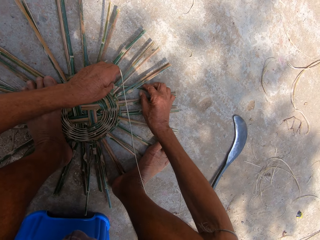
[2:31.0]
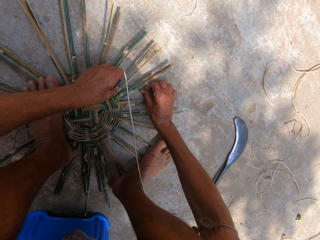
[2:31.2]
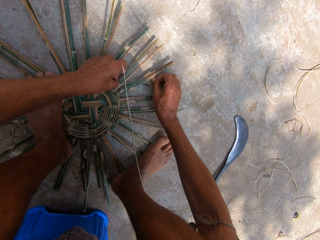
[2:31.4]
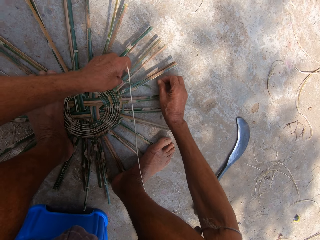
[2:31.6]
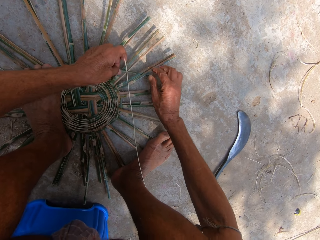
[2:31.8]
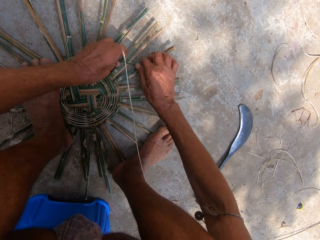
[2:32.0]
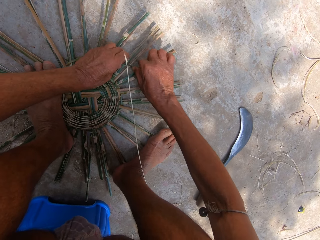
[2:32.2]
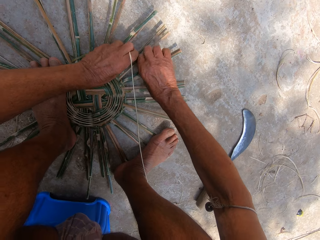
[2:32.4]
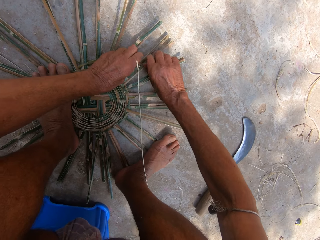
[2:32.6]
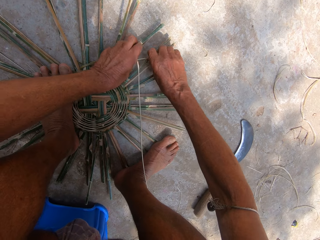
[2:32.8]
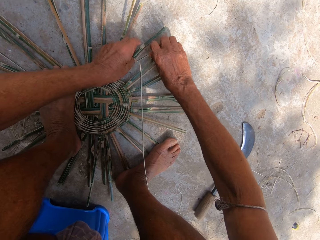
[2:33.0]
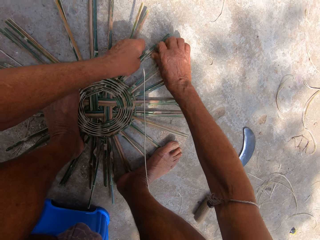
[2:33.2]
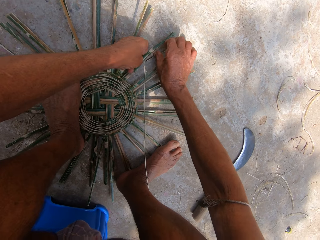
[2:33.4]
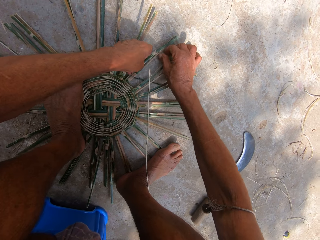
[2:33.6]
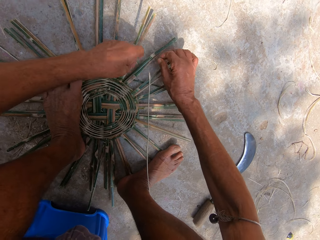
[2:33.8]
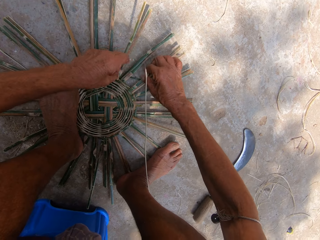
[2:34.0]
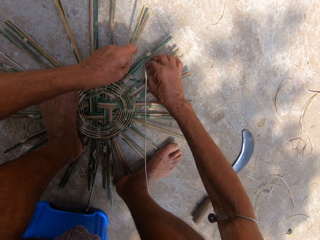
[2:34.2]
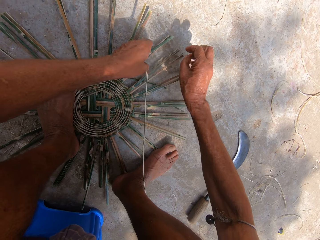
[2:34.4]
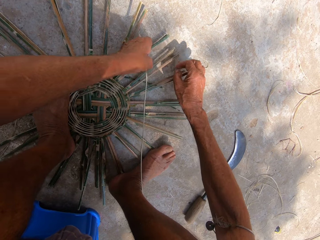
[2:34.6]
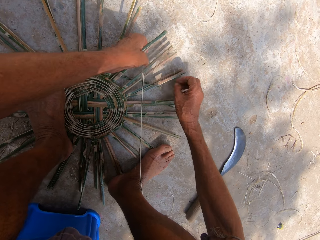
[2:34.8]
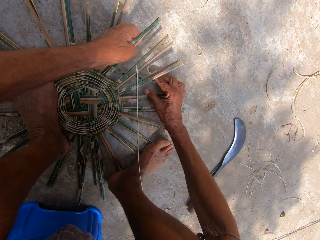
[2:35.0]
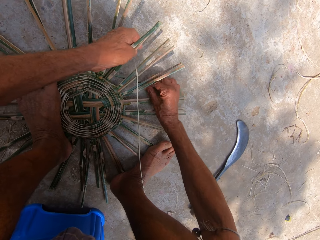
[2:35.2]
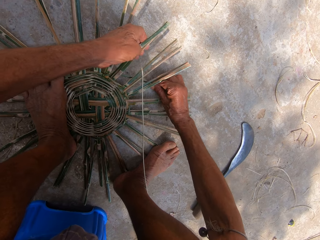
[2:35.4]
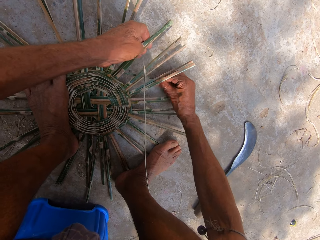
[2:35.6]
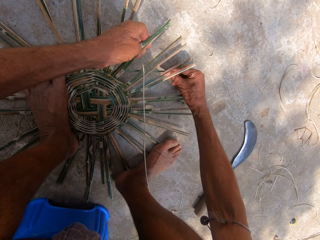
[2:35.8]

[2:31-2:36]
The camera wearer adjusts the piece of bamboo strip on the basket frame on the ground with both hands.

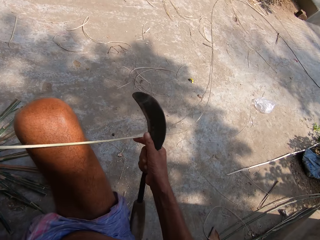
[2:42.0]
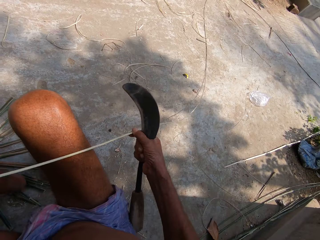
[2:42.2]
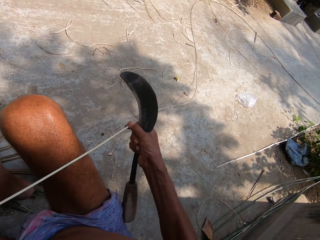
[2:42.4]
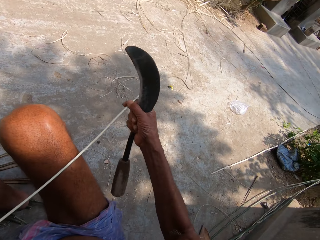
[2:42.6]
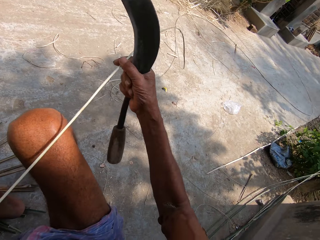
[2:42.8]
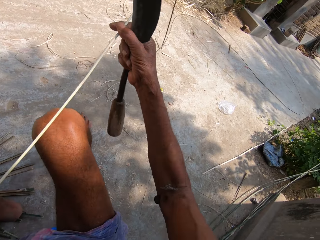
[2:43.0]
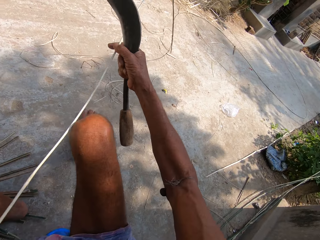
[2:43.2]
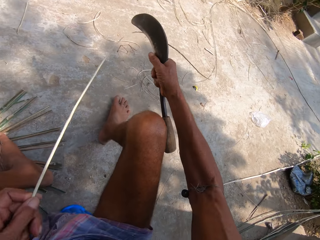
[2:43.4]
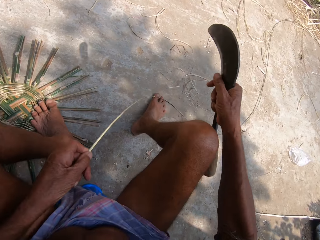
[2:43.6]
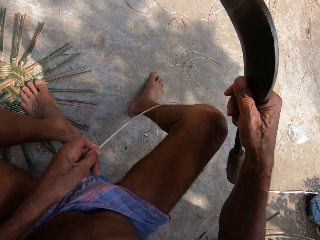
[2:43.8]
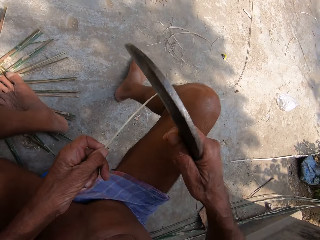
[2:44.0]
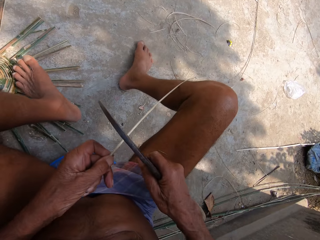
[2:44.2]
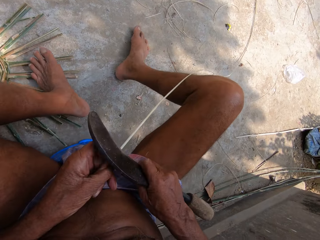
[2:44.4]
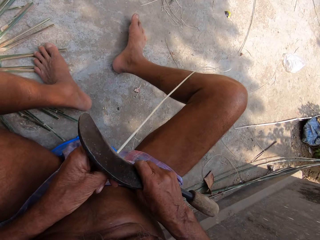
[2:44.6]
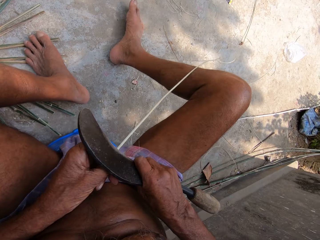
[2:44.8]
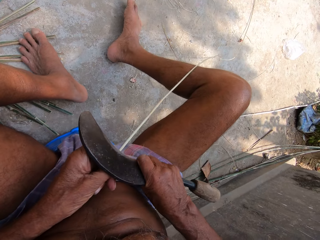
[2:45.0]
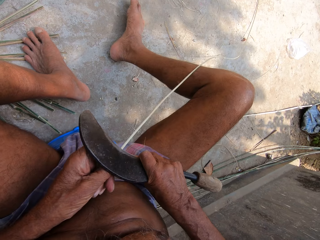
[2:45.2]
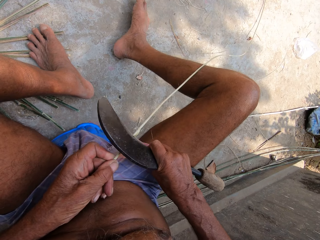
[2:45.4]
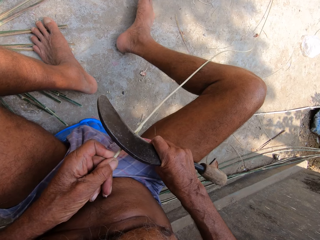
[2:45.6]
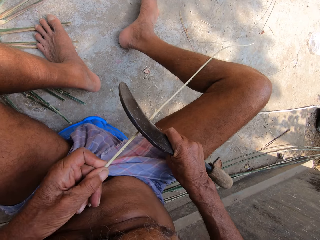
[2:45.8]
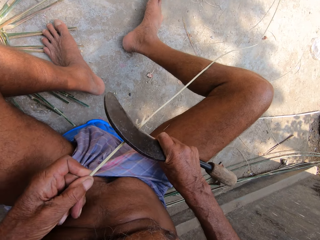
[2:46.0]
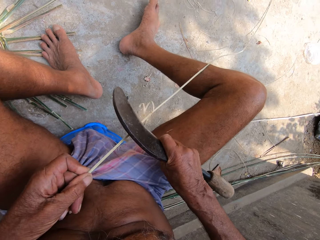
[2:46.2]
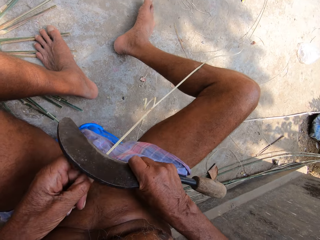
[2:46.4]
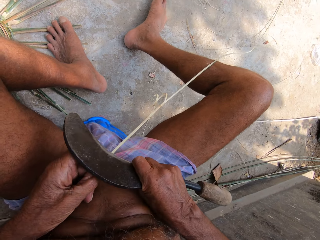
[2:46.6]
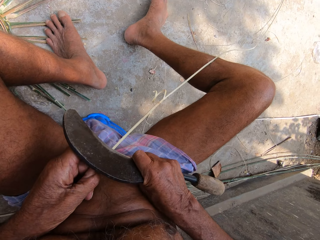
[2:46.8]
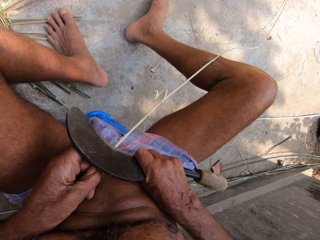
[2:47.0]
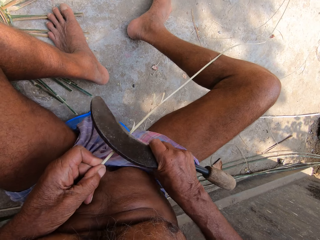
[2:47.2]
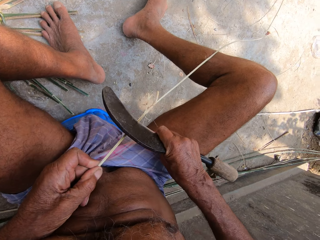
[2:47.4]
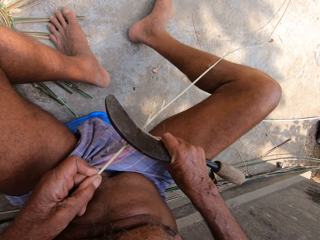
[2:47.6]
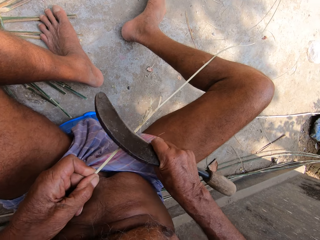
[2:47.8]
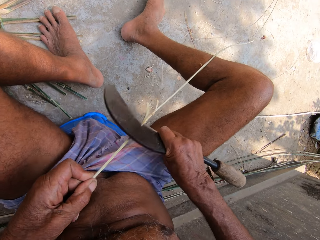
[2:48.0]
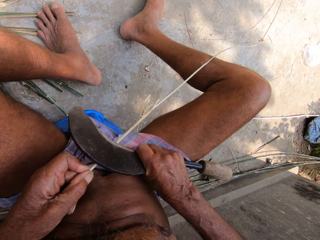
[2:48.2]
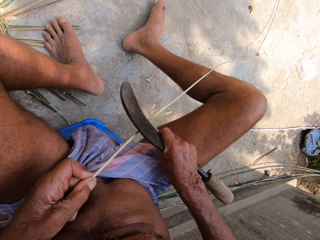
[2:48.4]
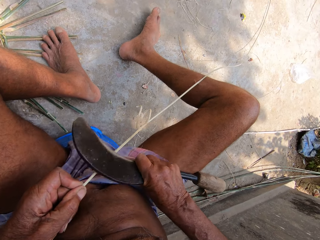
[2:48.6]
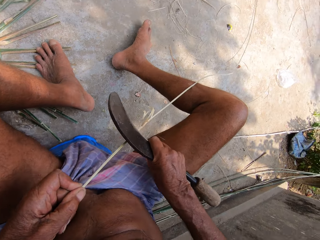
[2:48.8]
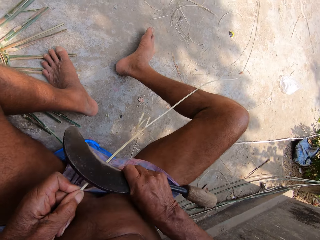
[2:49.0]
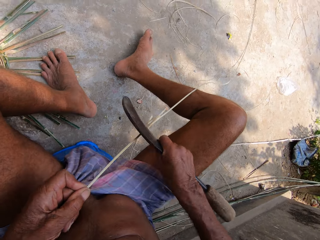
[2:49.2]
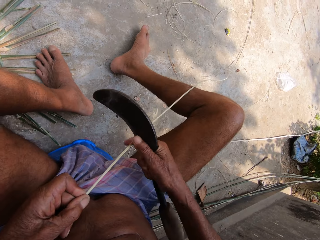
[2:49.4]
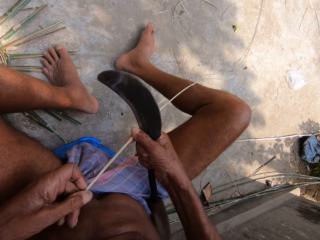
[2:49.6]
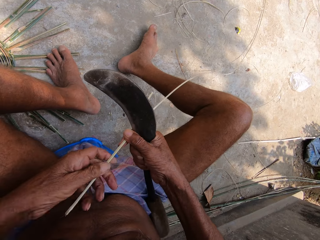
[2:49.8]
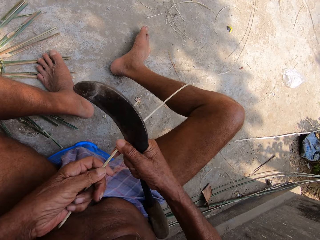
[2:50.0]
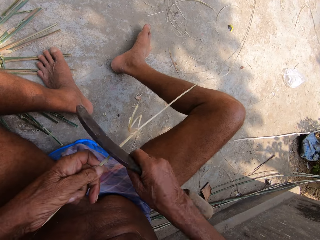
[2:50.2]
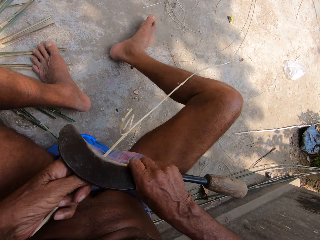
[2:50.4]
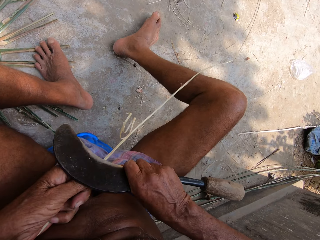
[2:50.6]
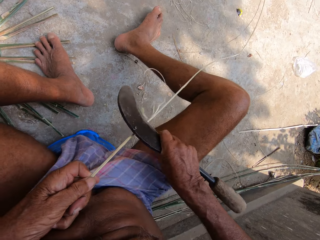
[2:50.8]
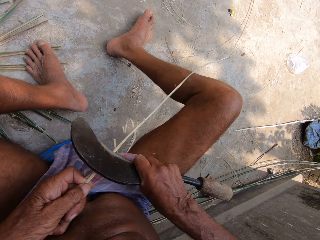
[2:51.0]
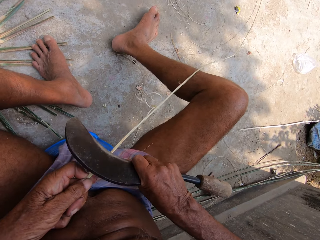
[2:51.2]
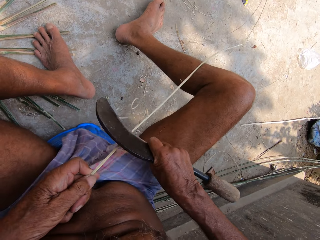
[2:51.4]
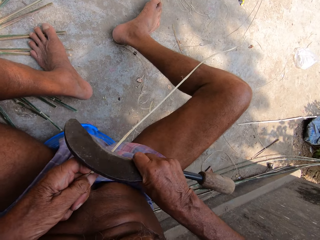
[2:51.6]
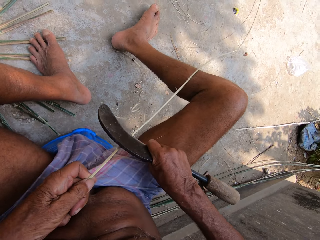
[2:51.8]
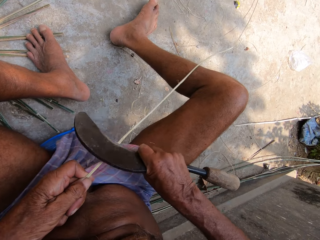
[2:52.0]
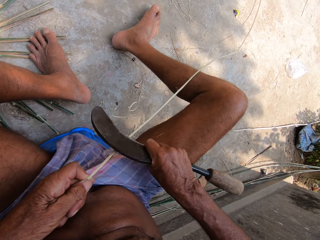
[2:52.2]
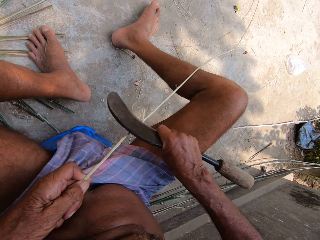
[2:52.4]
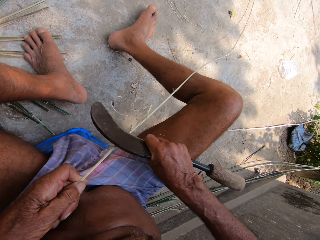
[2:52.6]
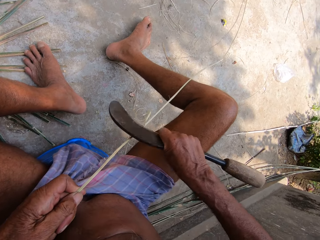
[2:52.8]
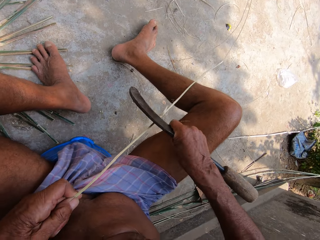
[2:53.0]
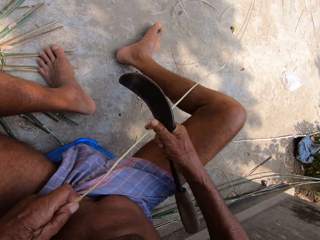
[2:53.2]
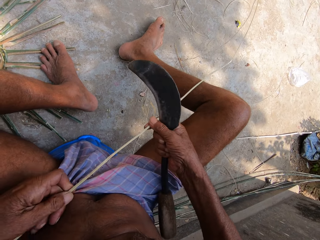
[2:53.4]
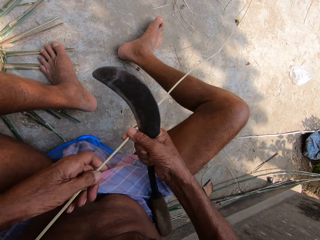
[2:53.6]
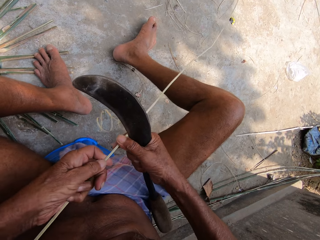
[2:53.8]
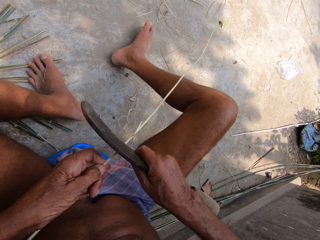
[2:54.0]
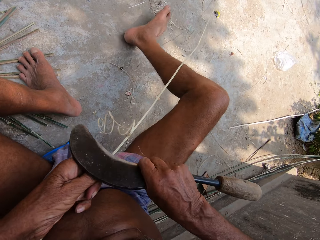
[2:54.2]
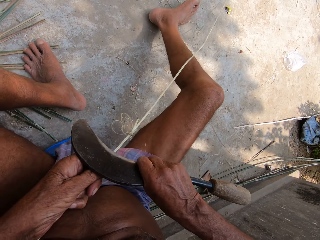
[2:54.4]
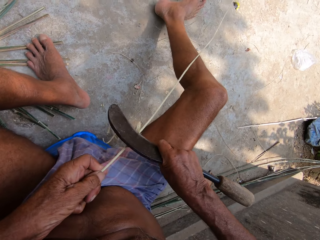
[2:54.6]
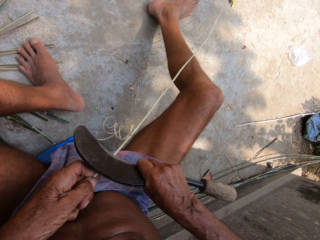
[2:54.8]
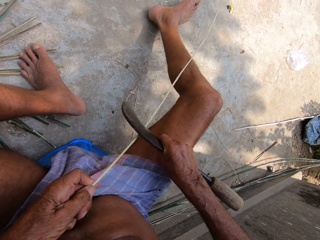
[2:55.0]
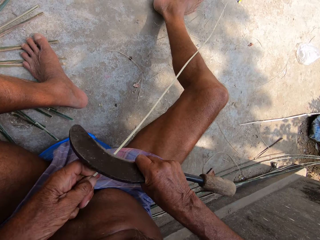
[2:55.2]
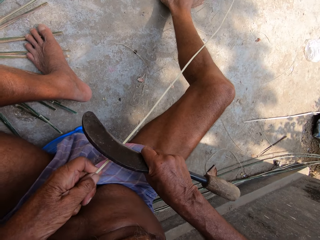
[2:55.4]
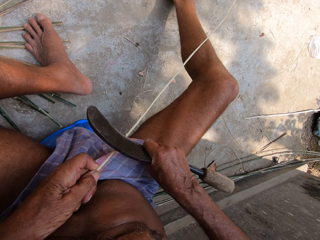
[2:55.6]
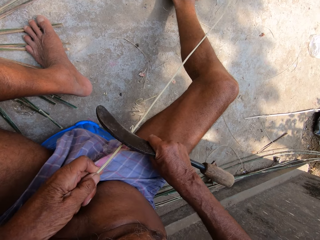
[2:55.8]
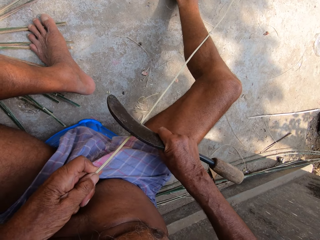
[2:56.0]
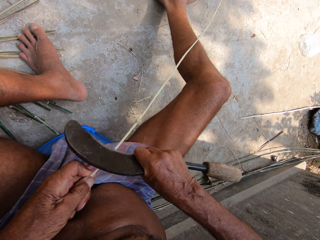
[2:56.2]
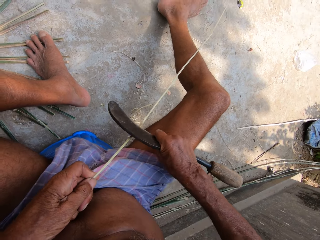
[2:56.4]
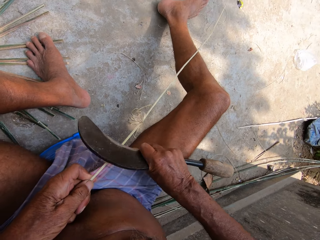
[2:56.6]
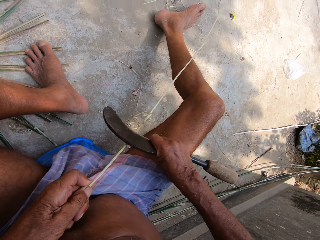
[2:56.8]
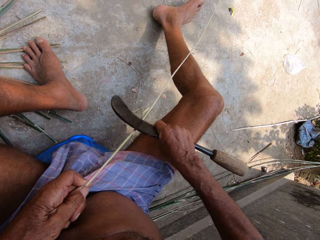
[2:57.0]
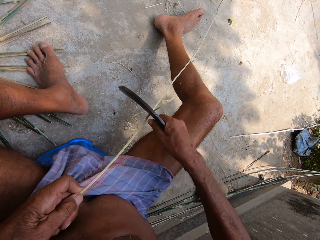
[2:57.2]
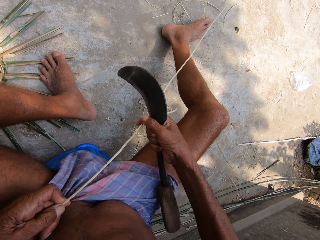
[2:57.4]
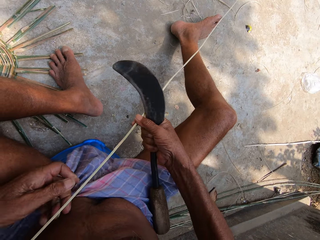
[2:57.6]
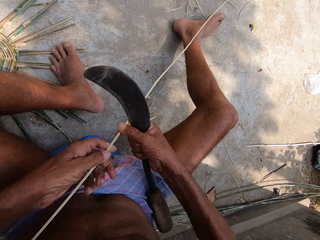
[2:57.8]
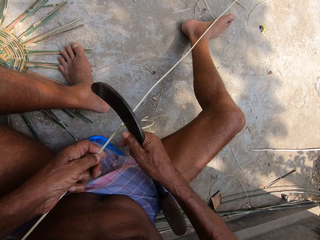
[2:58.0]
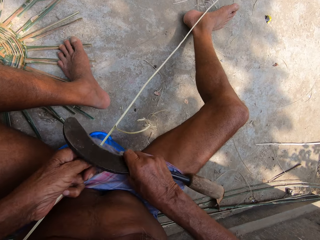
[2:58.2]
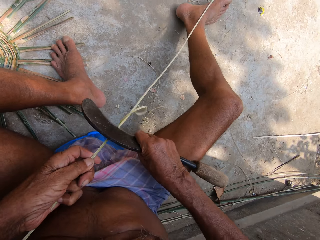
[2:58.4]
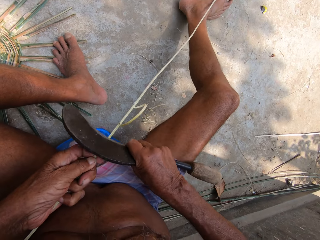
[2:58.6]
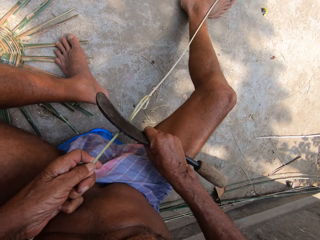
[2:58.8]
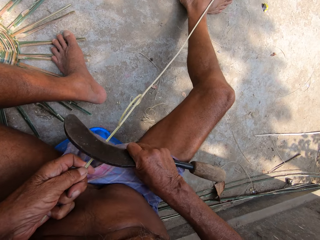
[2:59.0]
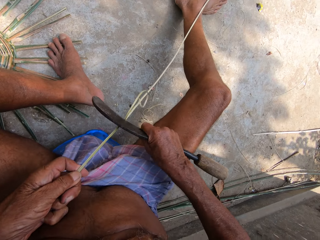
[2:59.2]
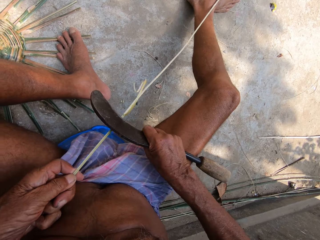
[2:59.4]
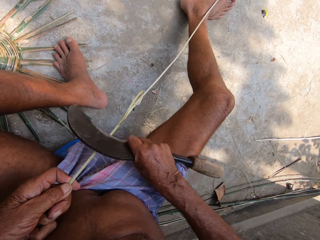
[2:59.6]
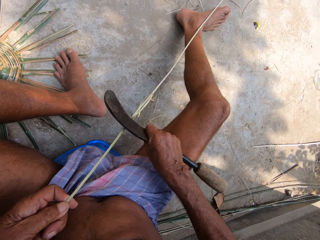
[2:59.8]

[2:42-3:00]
The camera wearer adjusts the bamboo strip with both hands. He shaves the bamboo strip in his left hand with the kukri in his right hand. He removes the sisal peel. He adjusts the bamboo strip with both hands. He shaves the bamboo strip in his left hand with the kukri in his right hand. He adjusts the bamboo strip with both hands. He shaves the bamboo strip in his left hand with the kukri in his right hand. He adjusts the bamboo strip with both hands. He shaves the bamboo strip in his left hand with the kukri in his right hand.
